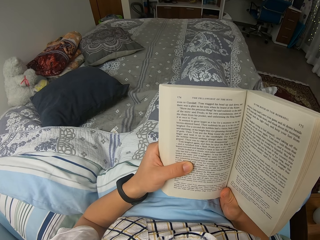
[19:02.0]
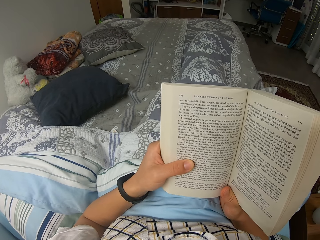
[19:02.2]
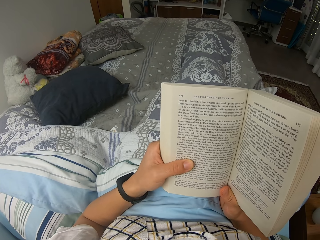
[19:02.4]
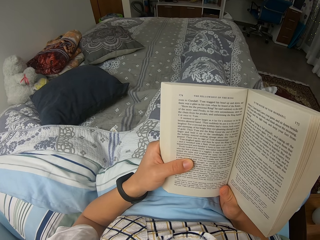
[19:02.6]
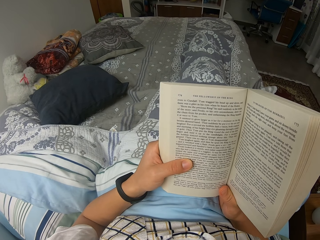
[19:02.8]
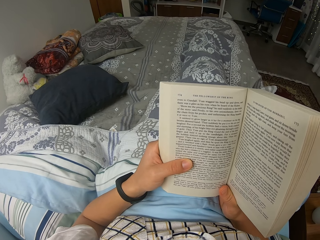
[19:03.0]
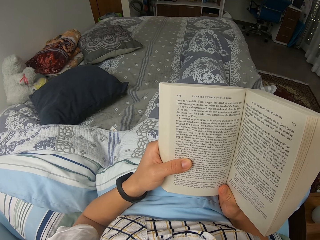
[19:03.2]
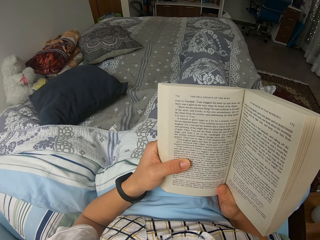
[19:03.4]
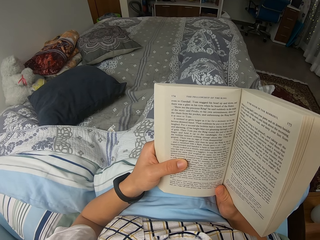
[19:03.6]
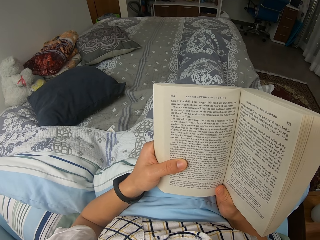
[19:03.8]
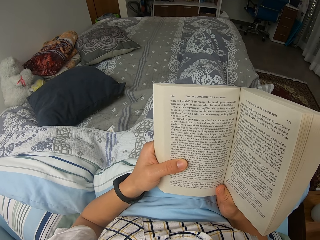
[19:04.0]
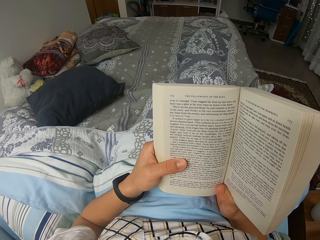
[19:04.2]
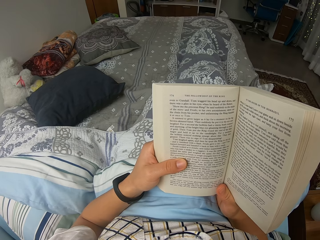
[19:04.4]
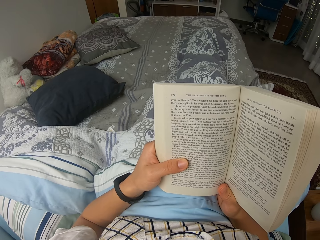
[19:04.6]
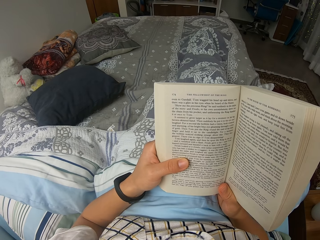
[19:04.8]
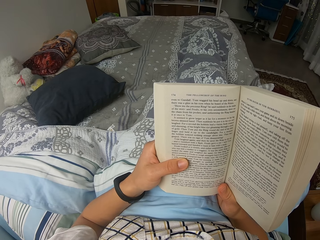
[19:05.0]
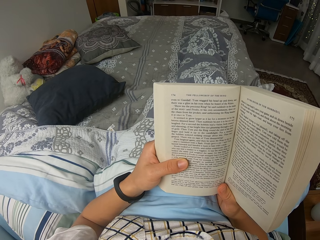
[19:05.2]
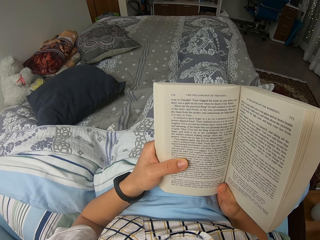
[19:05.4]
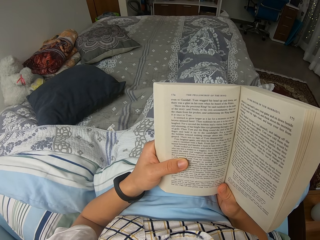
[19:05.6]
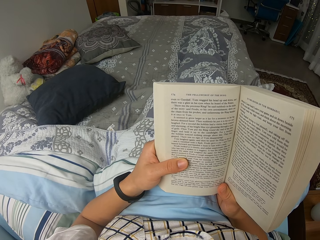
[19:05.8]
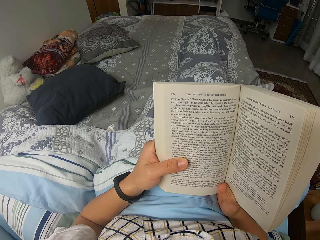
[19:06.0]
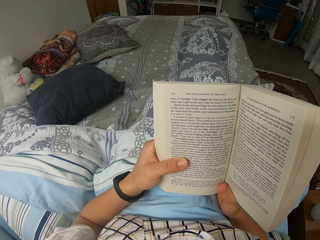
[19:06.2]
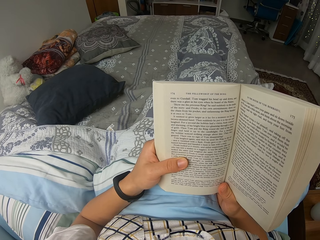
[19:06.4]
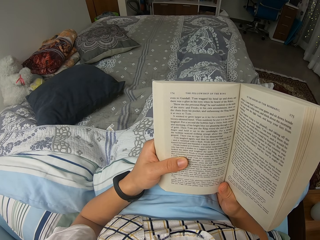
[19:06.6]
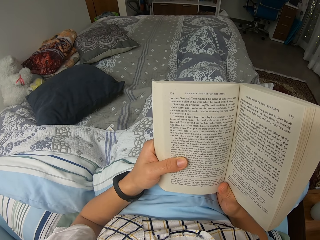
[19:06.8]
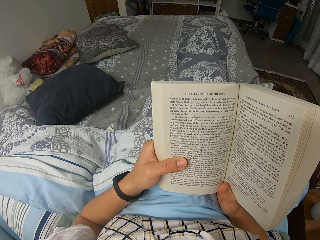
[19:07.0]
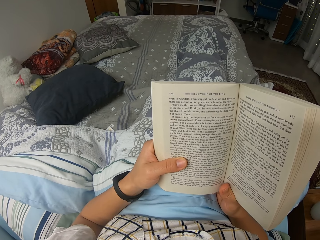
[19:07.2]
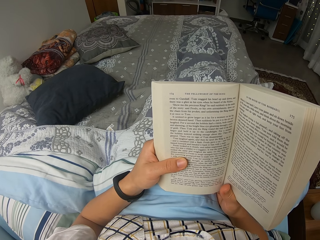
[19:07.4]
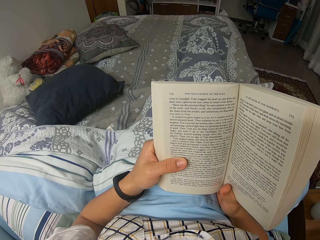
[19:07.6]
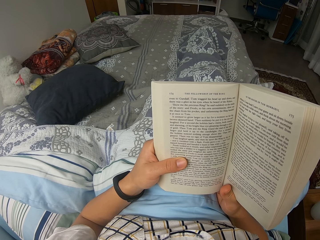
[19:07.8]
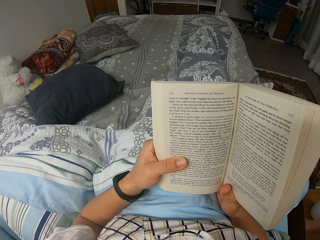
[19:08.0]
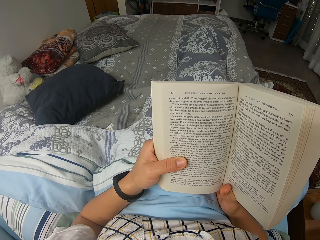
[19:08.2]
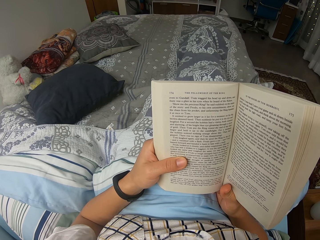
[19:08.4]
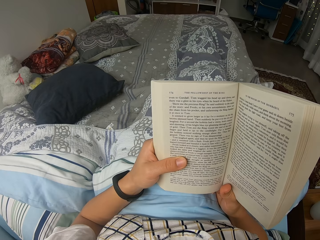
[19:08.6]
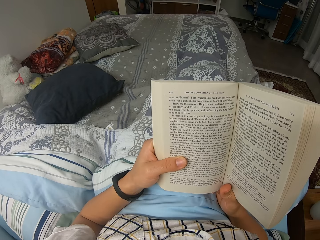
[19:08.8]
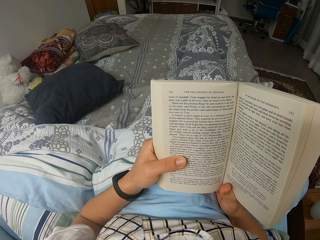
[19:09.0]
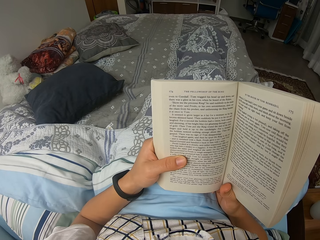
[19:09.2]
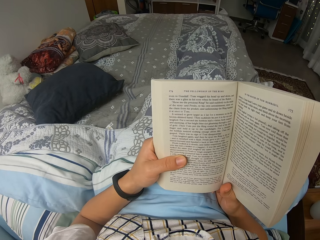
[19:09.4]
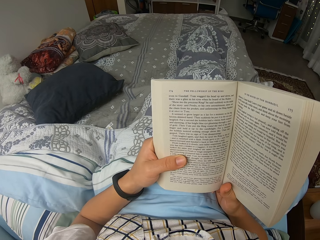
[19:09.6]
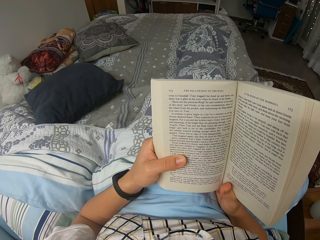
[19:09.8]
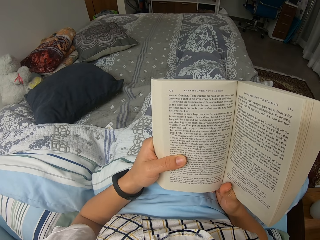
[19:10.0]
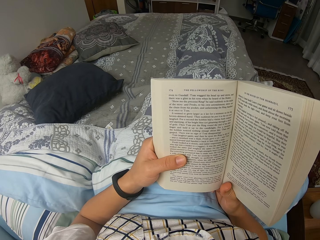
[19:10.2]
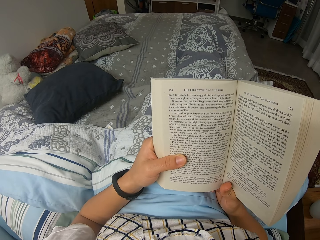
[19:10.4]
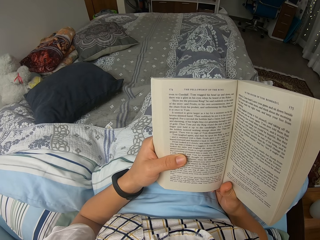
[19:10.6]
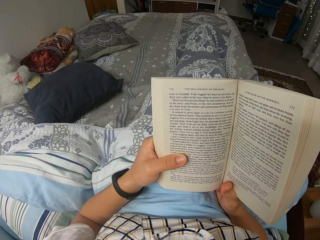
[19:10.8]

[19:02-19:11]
The camera wearer reads through the novel.

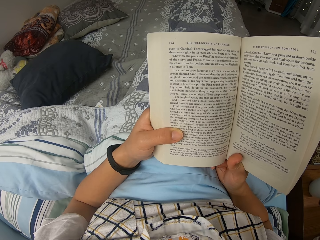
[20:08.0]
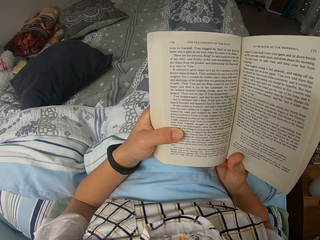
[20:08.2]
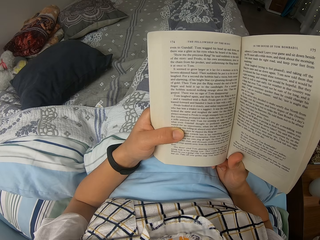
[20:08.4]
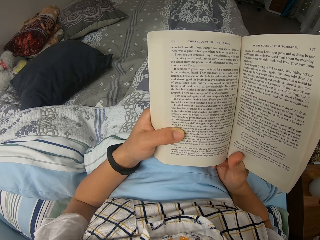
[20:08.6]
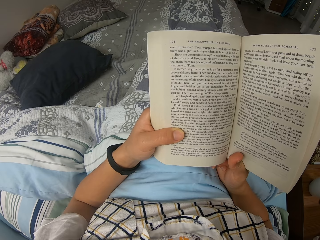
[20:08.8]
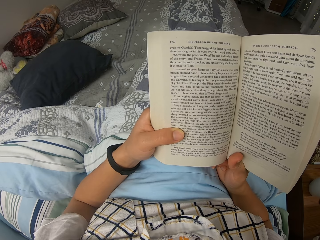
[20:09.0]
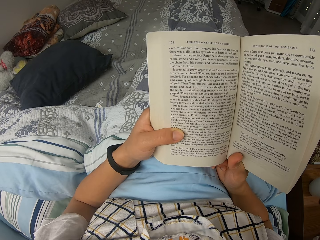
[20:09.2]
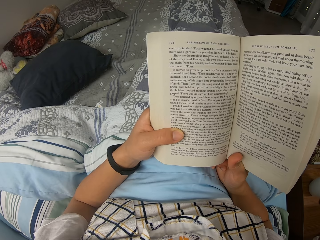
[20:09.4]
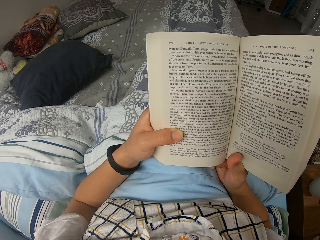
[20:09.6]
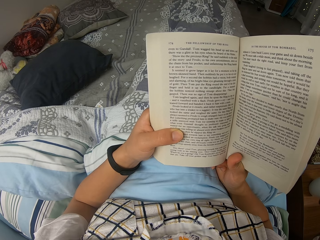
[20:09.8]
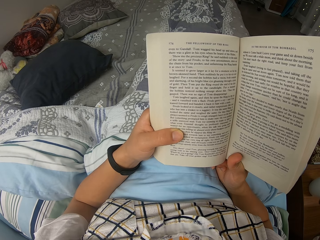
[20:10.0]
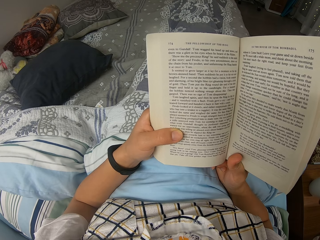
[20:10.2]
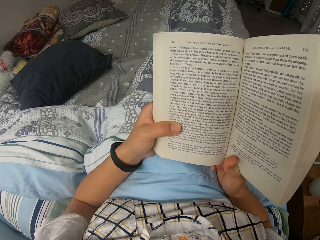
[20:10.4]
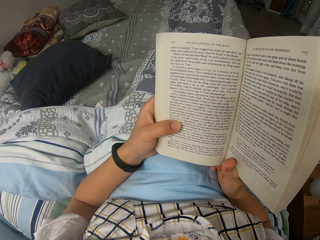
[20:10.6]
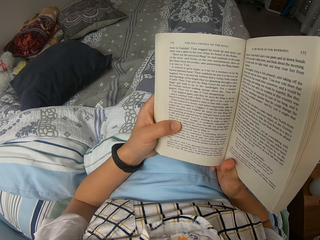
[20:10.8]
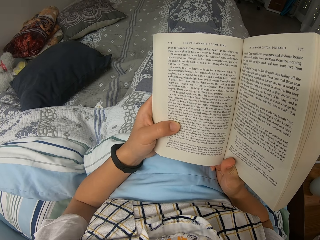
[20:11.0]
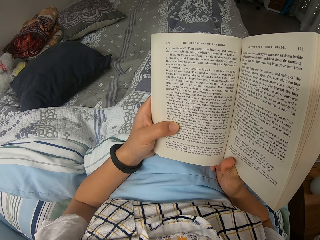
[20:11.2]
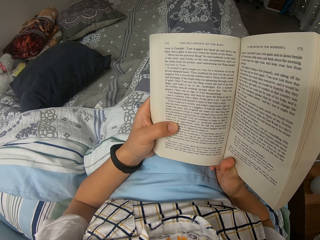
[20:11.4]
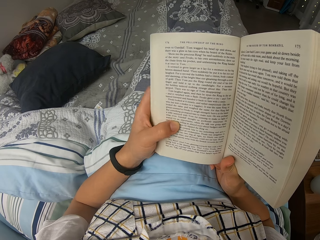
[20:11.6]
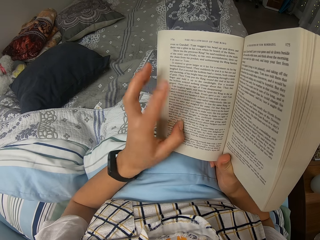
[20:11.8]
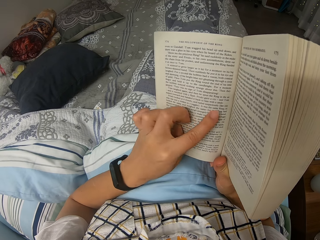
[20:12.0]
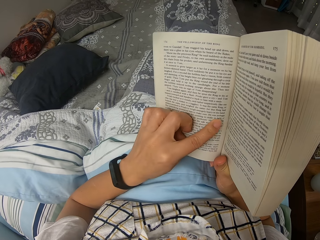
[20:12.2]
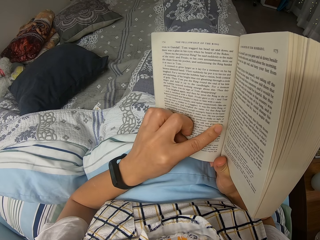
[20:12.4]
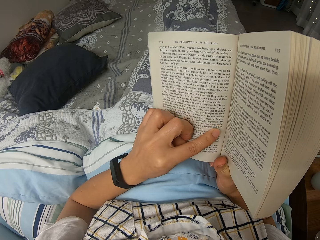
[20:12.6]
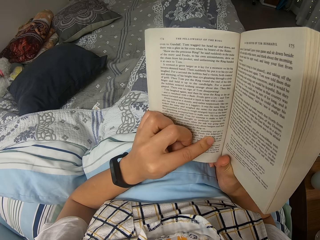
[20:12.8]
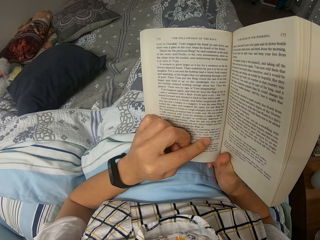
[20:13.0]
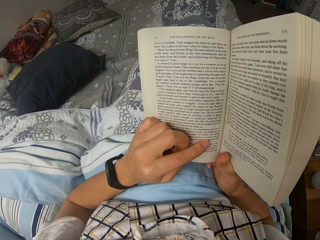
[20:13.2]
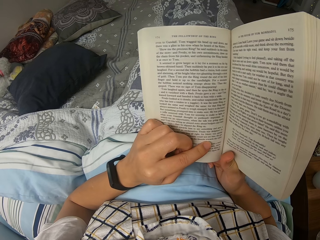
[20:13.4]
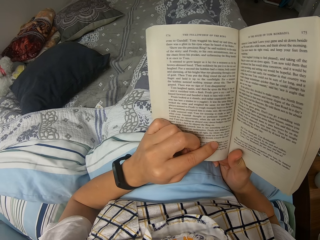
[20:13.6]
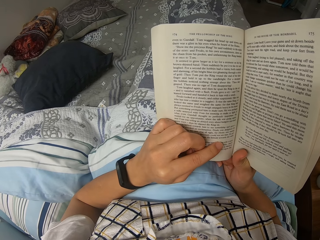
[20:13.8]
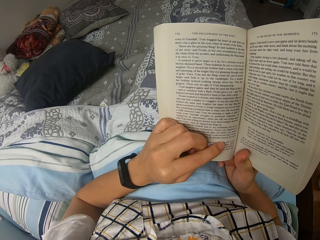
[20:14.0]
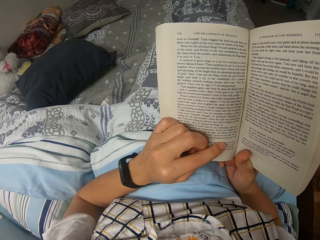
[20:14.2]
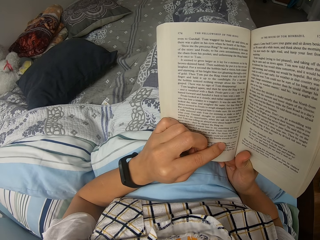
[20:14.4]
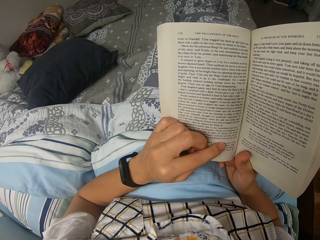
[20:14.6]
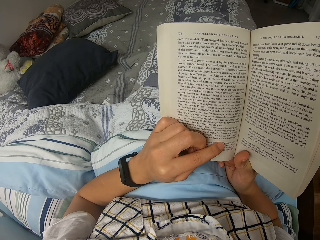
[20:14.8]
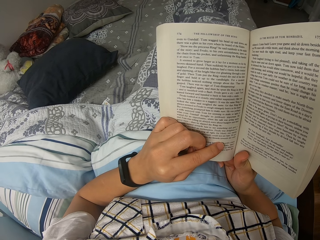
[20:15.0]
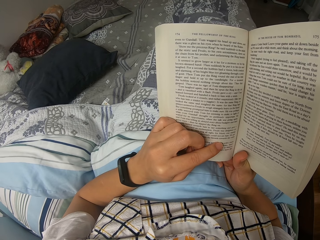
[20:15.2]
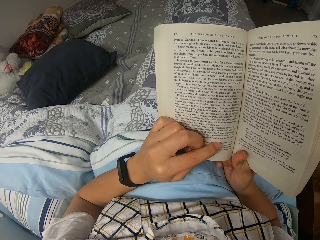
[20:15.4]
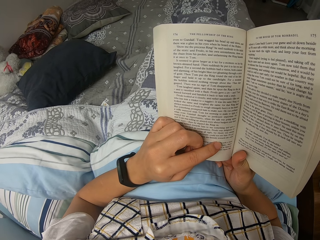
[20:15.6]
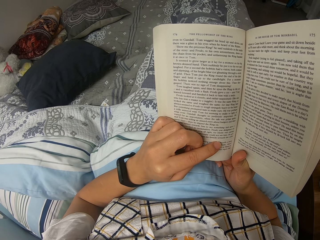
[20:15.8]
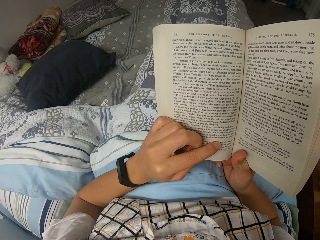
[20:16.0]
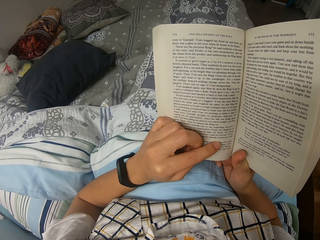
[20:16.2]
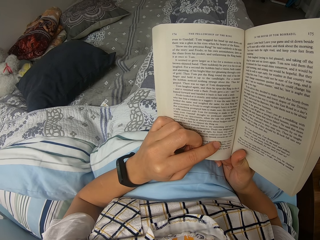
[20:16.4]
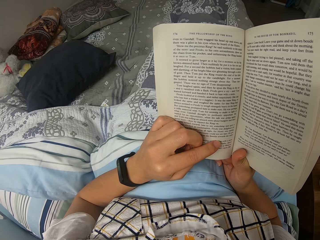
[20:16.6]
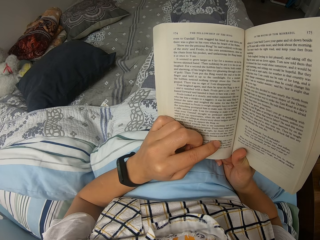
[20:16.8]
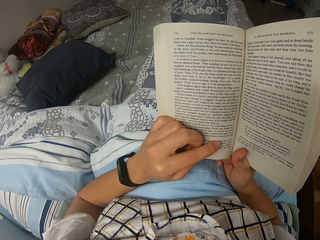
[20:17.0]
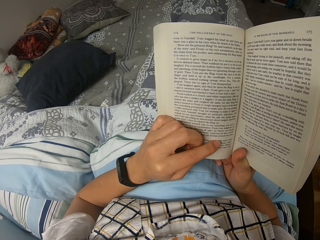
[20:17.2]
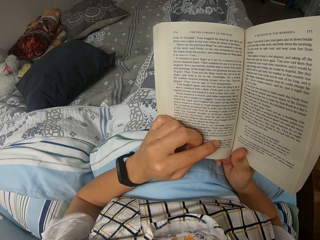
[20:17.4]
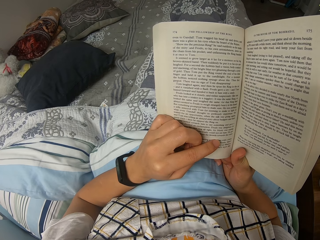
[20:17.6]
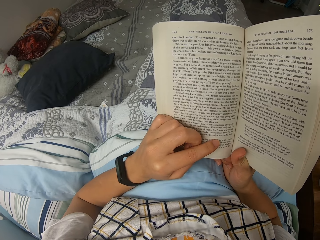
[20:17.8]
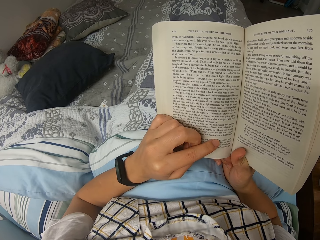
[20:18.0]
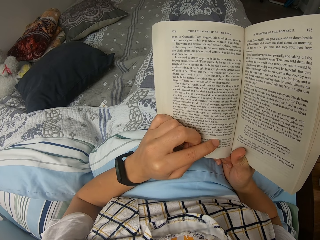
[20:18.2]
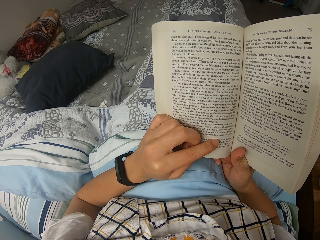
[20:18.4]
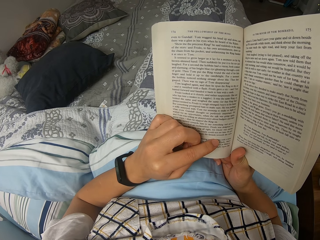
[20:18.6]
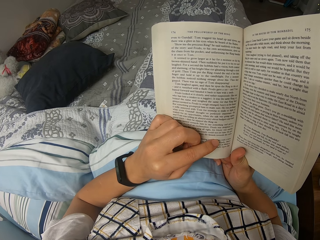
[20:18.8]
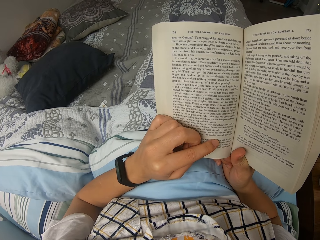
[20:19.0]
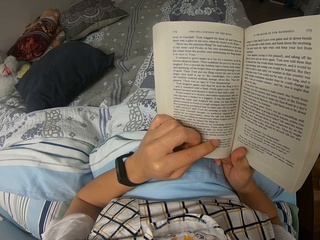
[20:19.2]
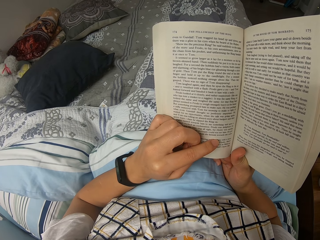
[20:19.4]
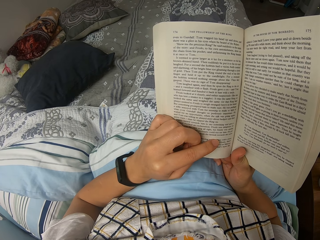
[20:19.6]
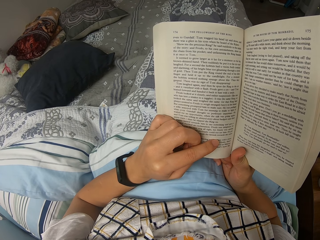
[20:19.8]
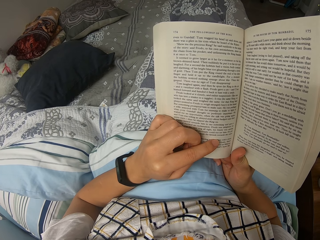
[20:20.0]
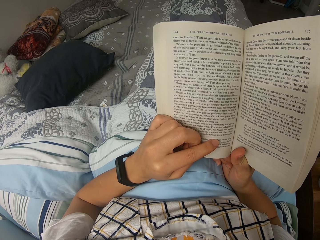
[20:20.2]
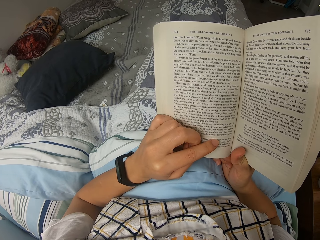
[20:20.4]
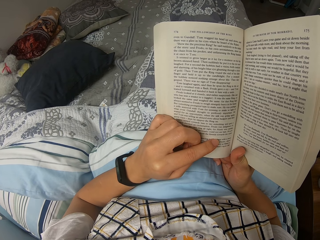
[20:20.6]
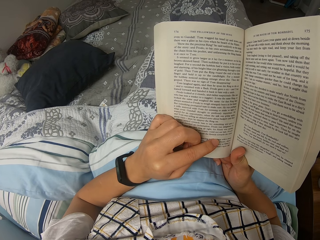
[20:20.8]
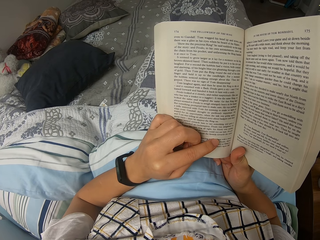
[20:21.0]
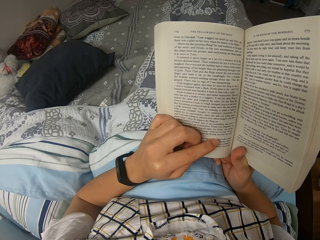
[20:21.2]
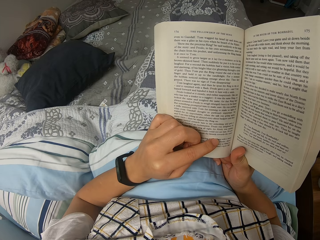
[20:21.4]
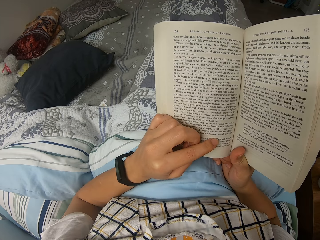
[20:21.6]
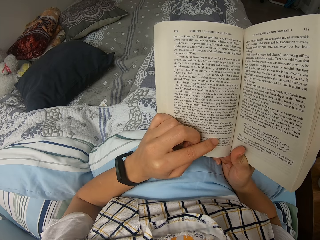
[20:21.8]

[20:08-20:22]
The camera wearer reads through the novel. They move the position of the novel slightly. They read through the novel. They point with the left index finger on the novel.
